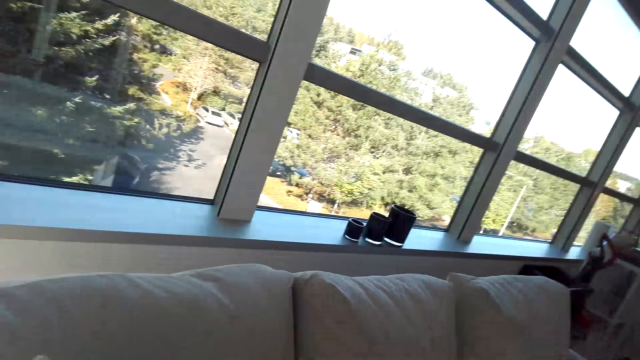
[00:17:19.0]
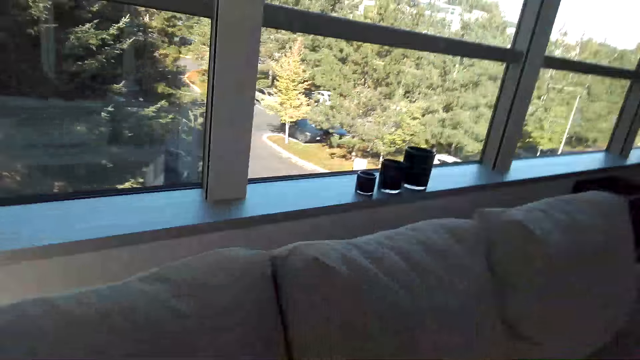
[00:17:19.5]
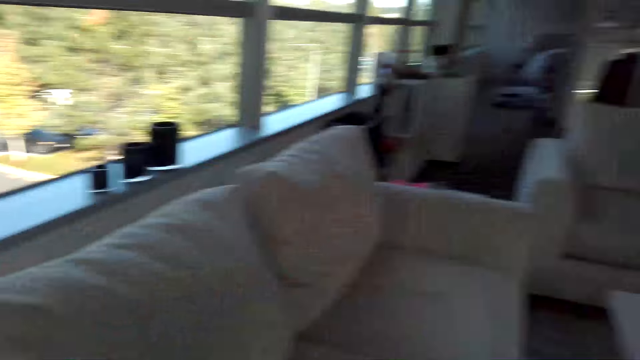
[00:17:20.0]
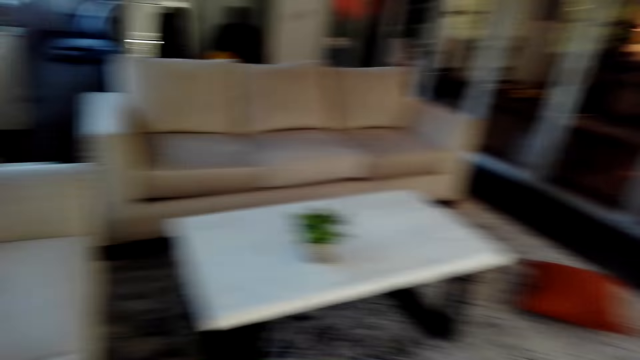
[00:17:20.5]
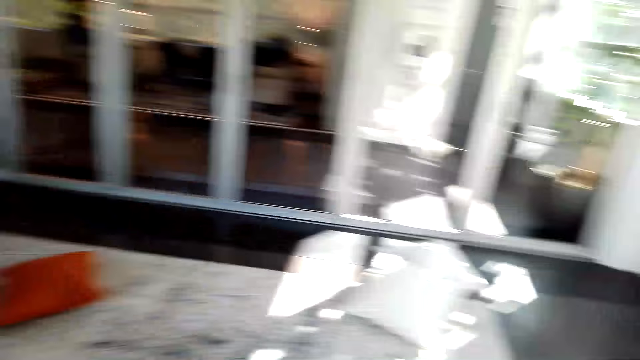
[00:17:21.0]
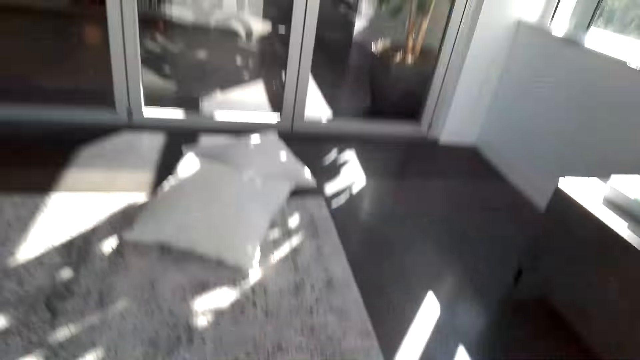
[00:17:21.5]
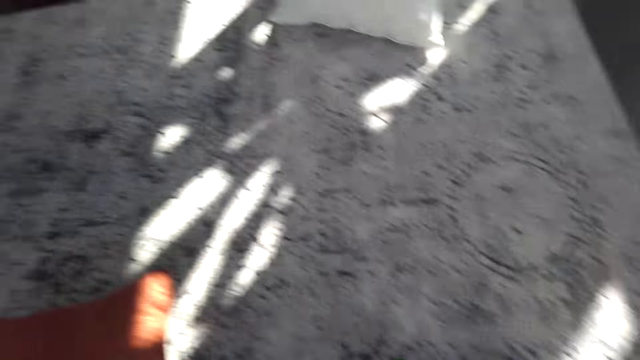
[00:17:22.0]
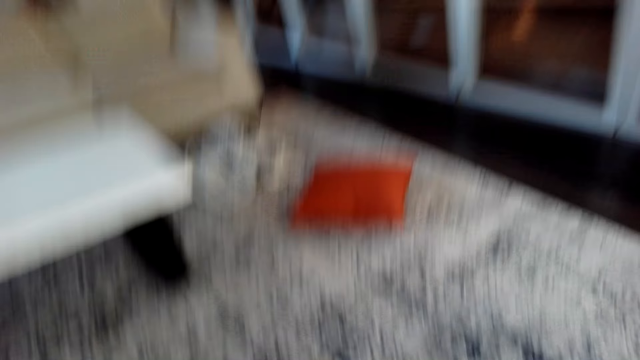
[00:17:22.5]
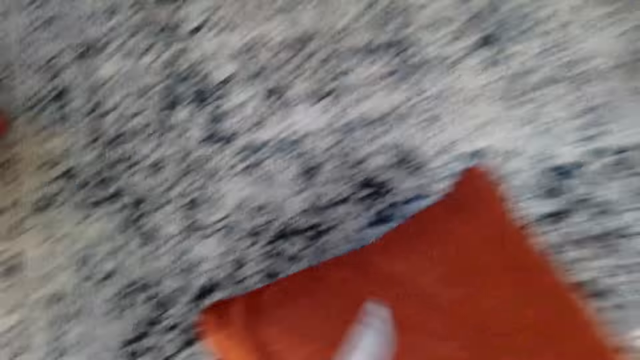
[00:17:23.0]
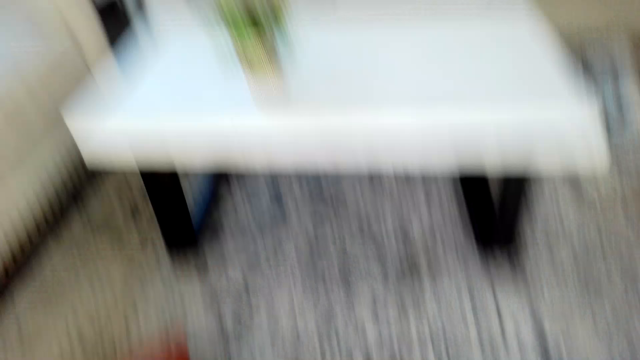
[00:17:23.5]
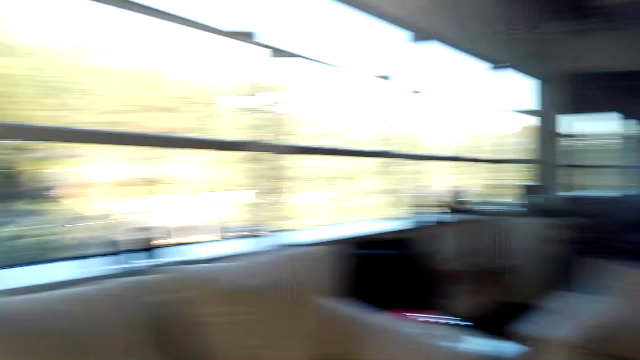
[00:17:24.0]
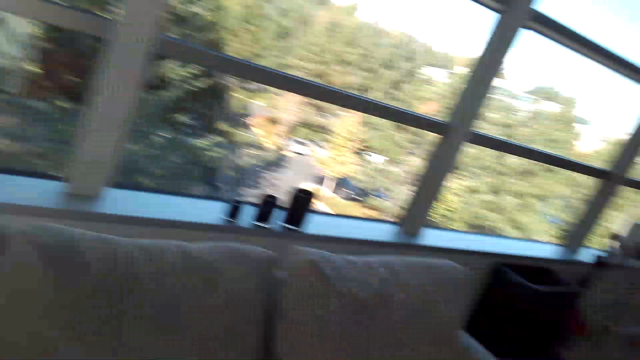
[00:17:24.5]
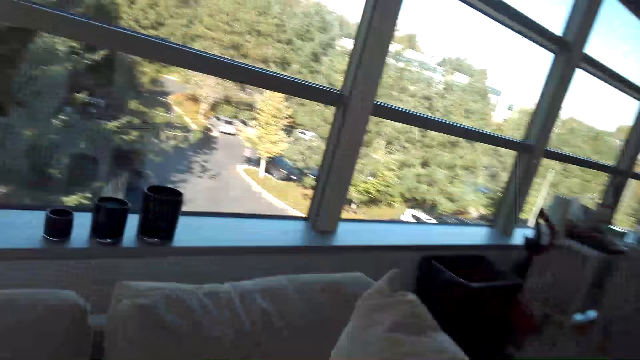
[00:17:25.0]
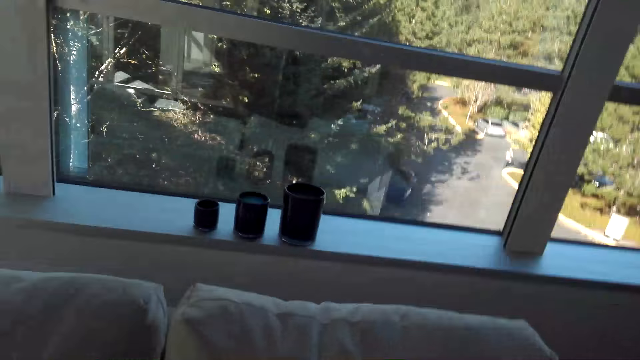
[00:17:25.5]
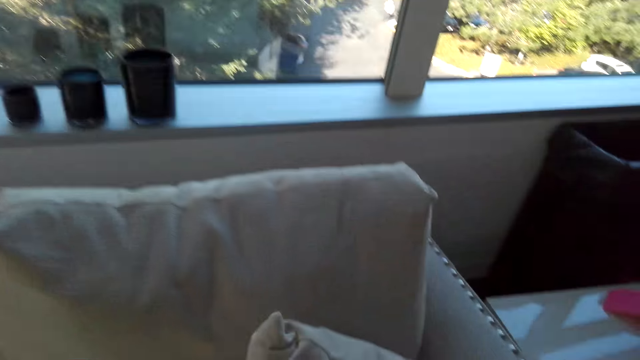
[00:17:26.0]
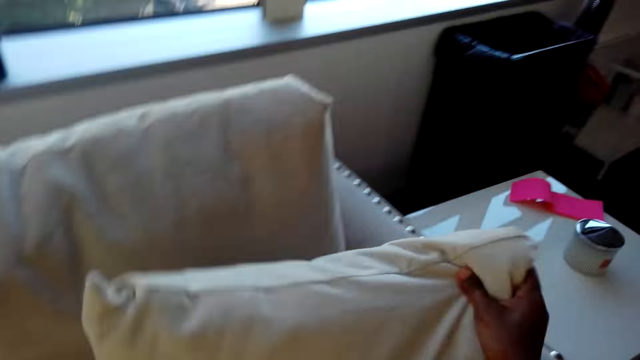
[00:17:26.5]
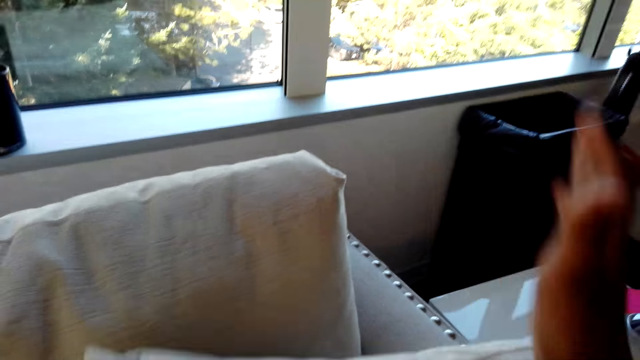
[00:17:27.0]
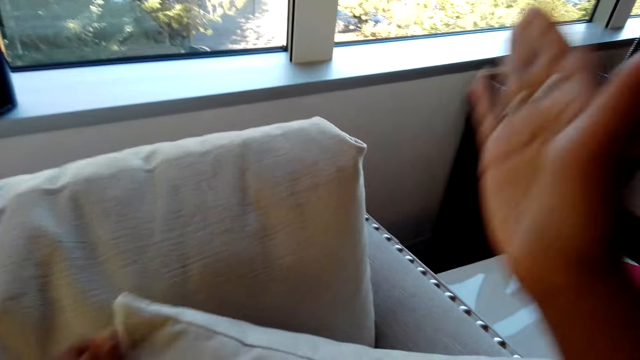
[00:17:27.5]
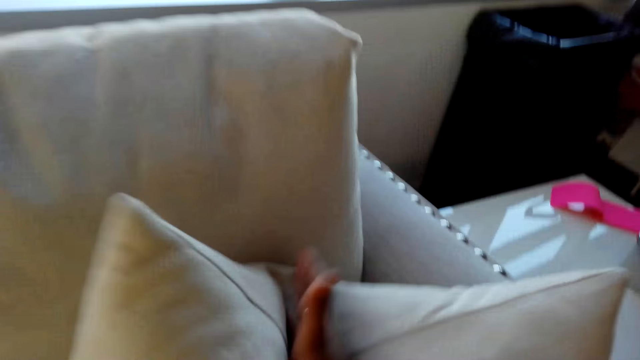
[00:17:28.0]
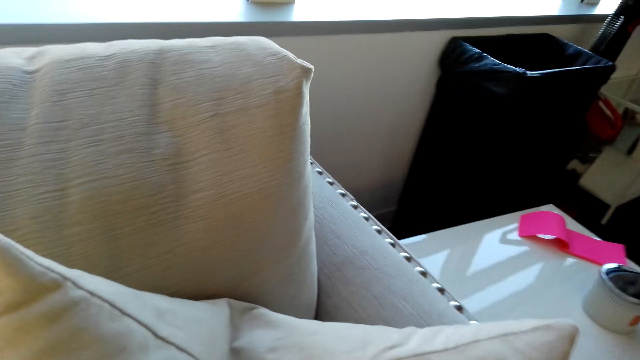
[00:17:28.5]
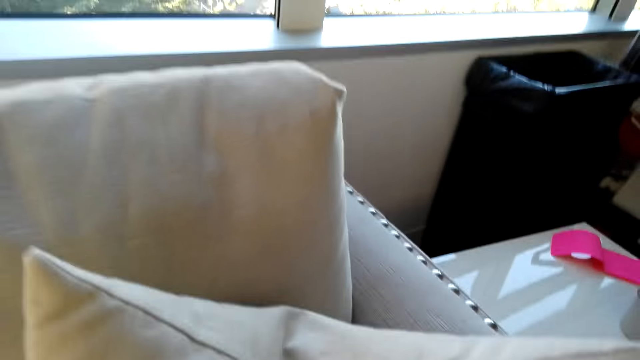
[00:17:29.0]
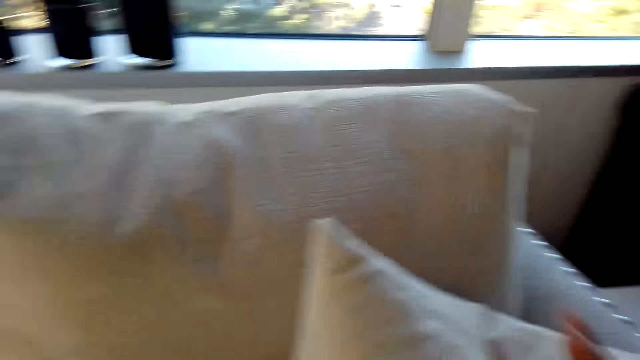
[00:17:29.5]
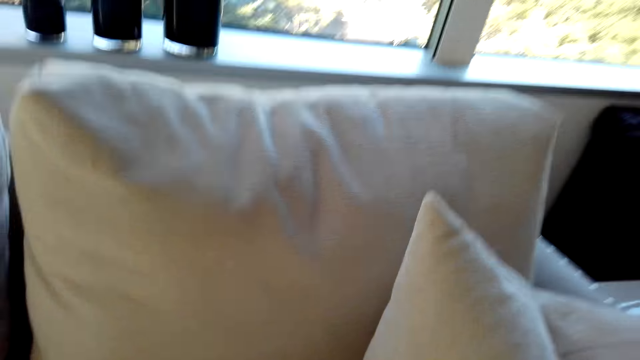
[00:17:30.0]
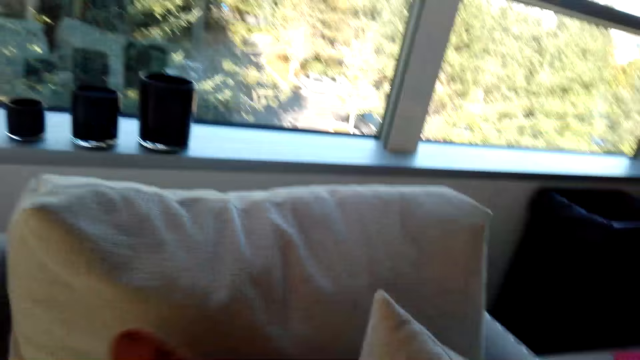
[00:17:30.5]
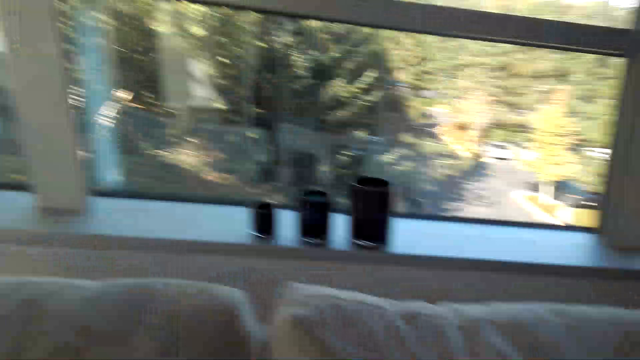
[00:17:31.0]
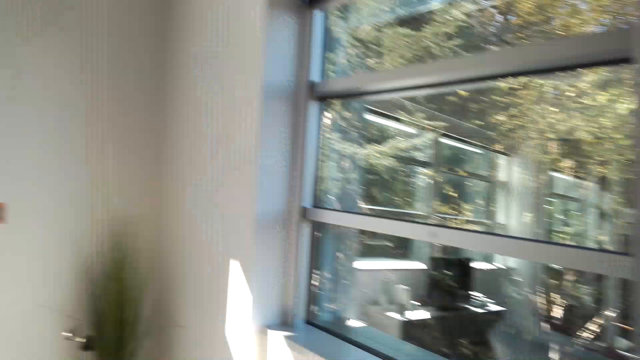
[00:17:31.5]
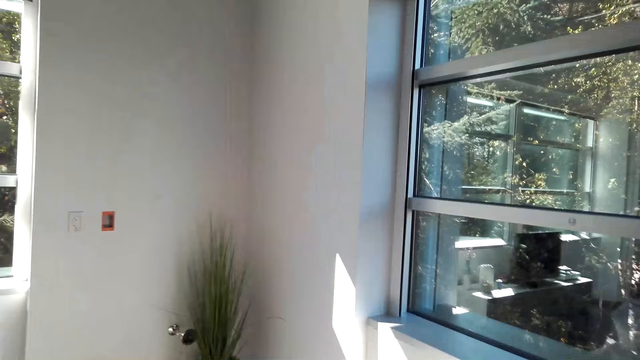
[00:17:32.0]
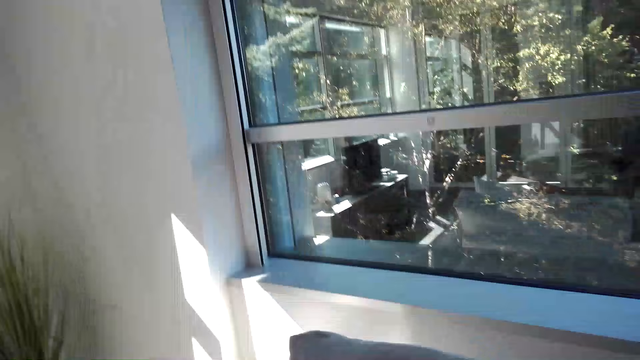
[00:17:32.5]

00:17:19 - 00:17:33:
The camera wearer arranges pillows on the sofa. They put the pillows on the sofas.

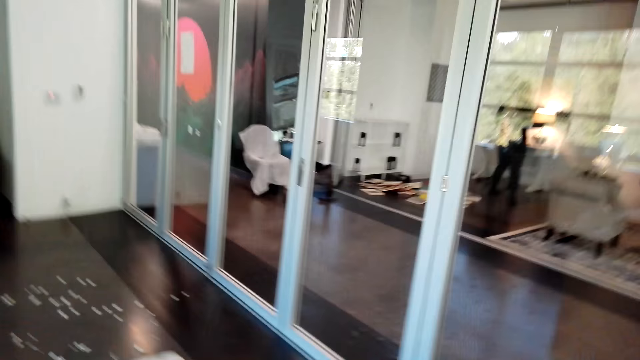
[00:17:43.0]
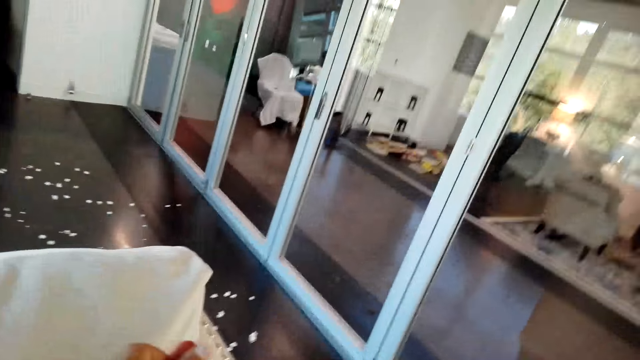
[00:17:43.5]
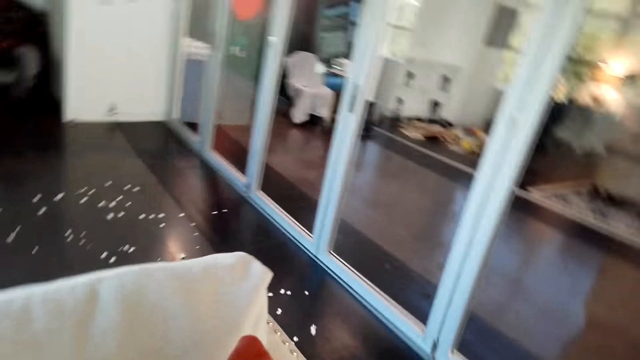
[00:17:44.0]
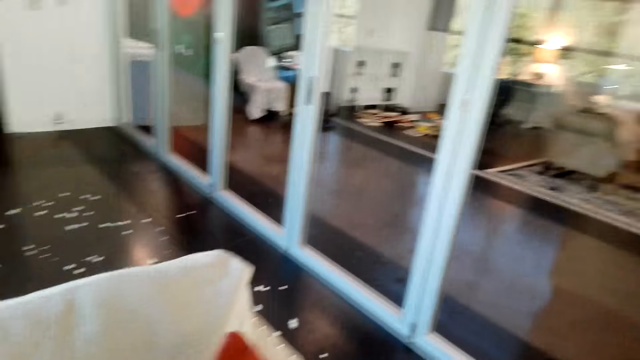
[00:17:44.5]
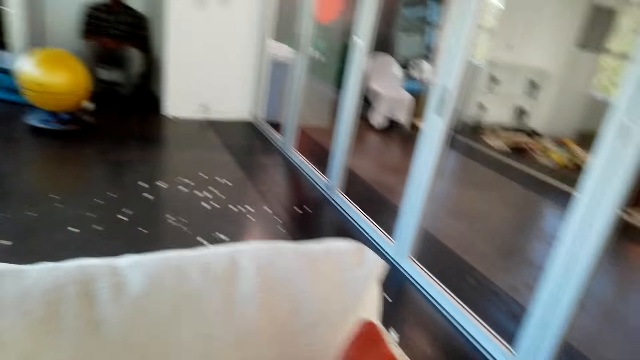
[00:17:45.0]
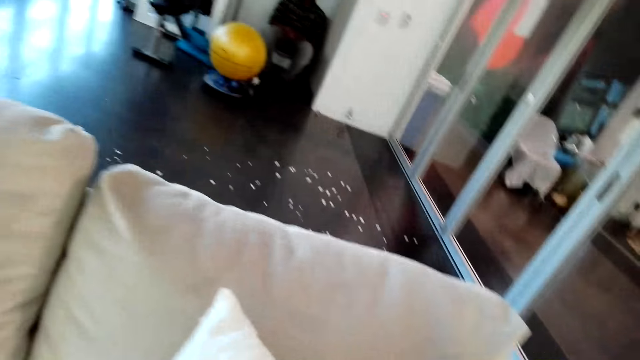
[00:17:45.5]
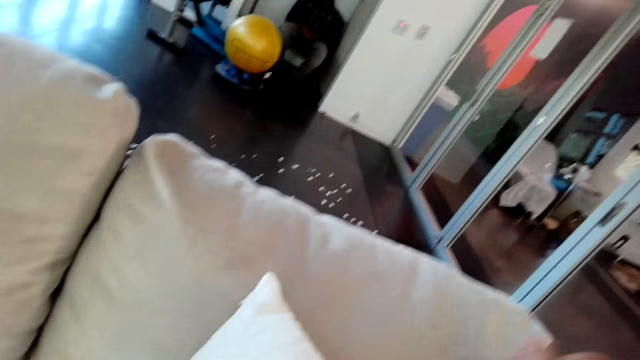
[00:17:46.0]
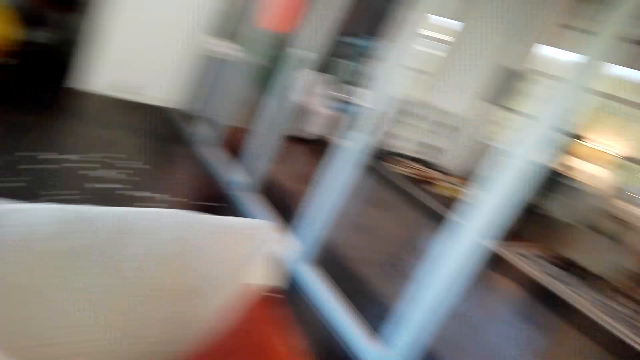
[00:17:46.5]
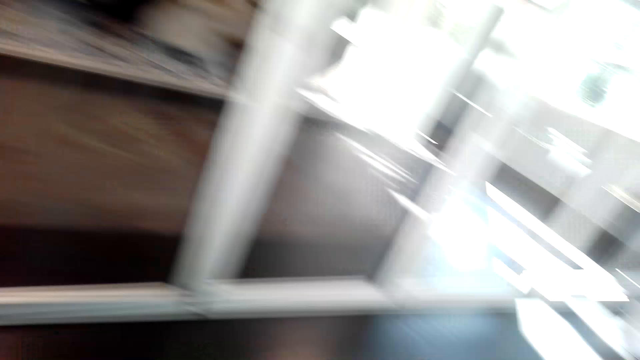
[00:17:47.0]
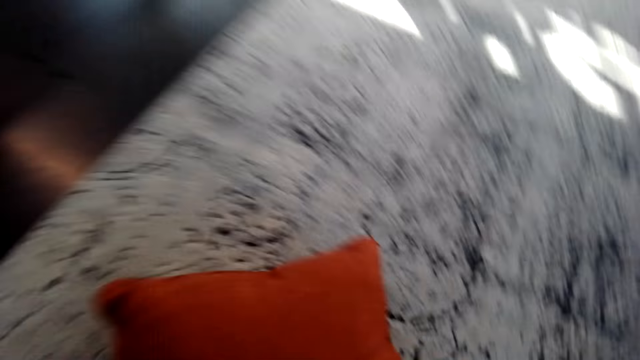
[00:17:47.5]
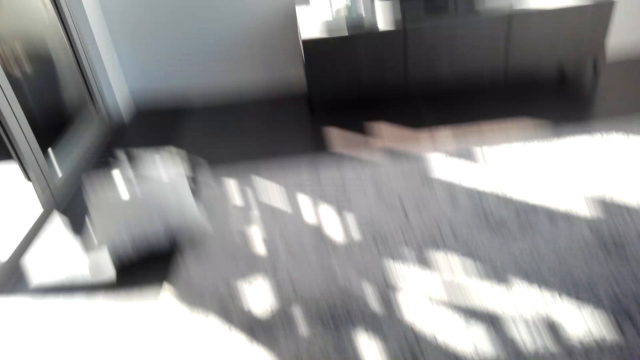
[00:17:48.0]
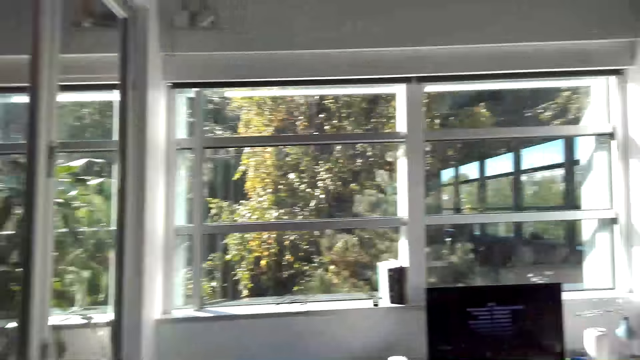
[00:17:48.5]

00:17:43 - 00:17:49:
The camera wearer sings the song.
